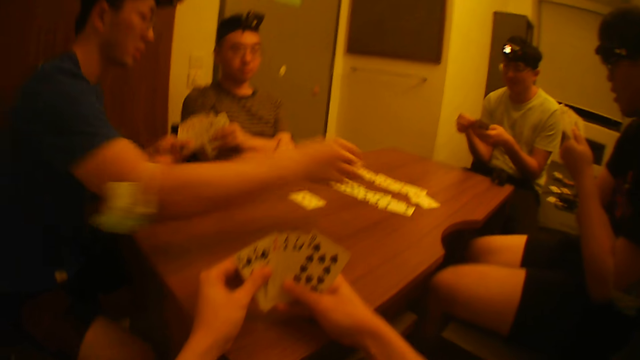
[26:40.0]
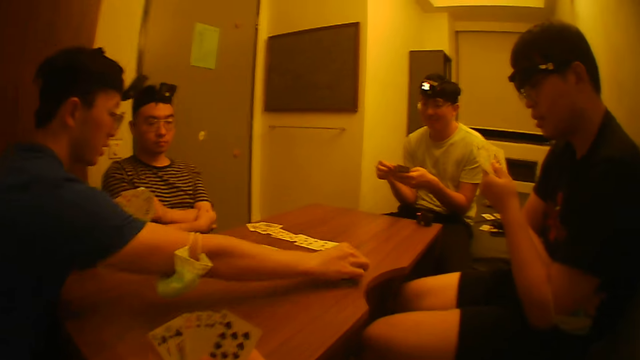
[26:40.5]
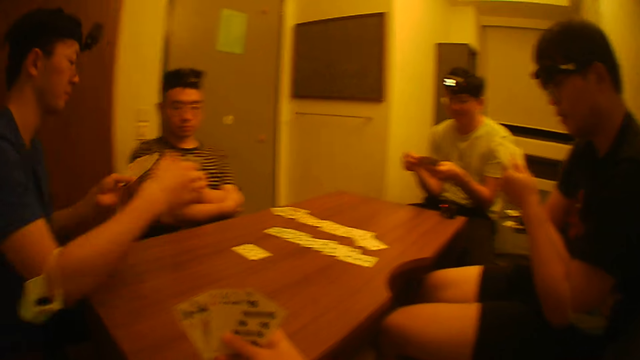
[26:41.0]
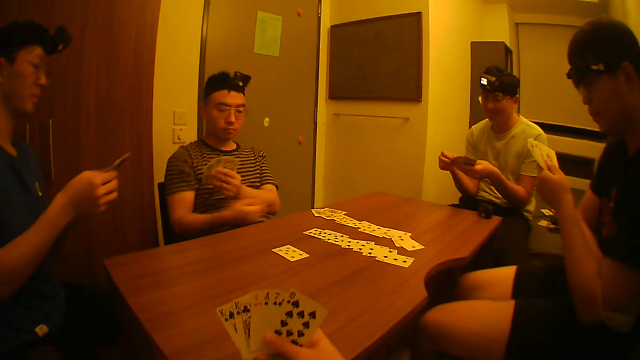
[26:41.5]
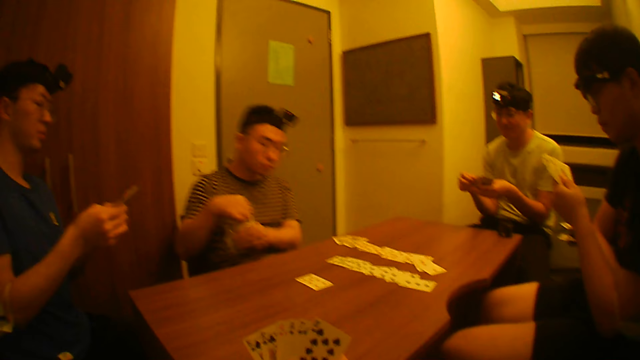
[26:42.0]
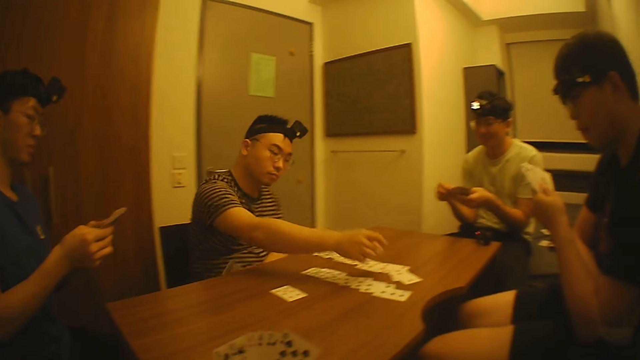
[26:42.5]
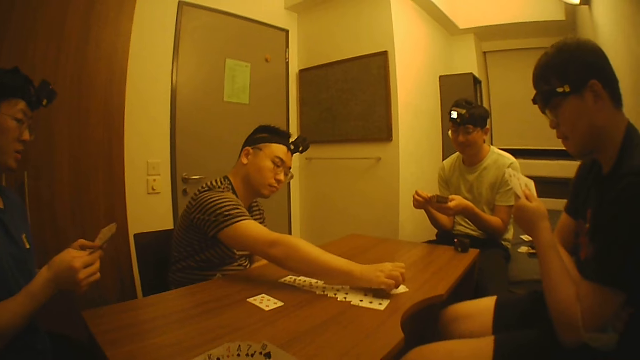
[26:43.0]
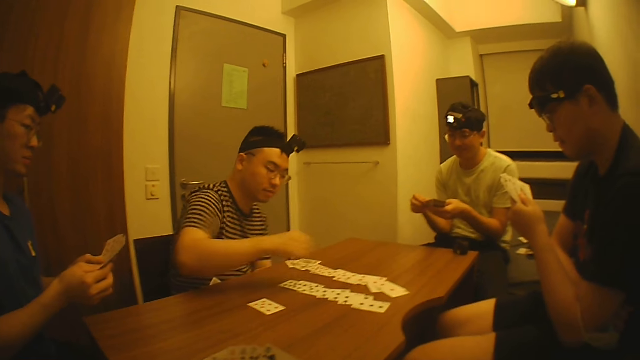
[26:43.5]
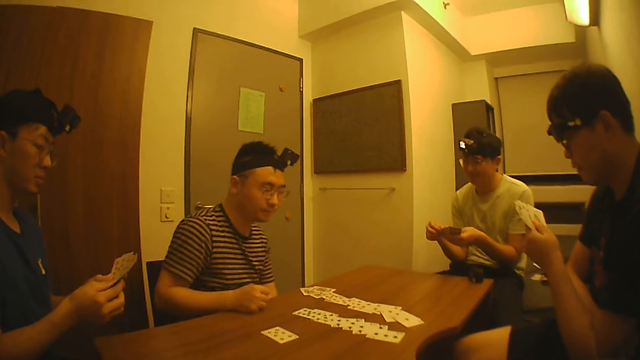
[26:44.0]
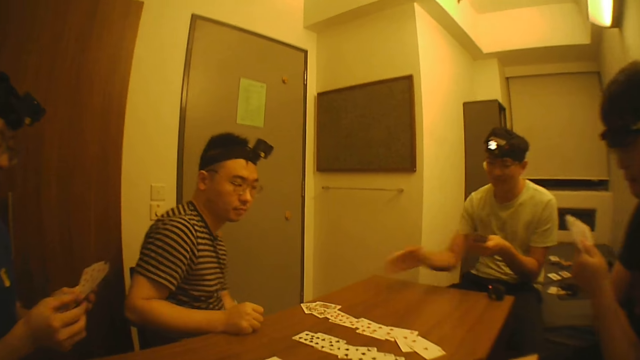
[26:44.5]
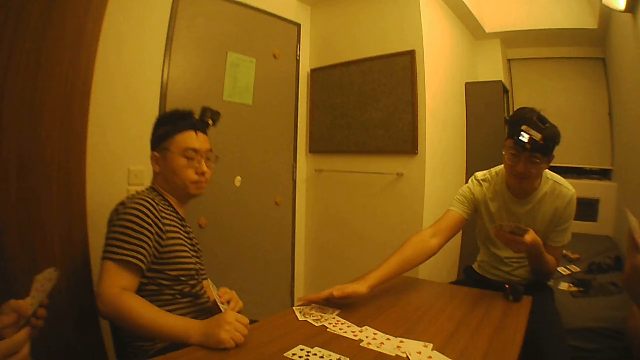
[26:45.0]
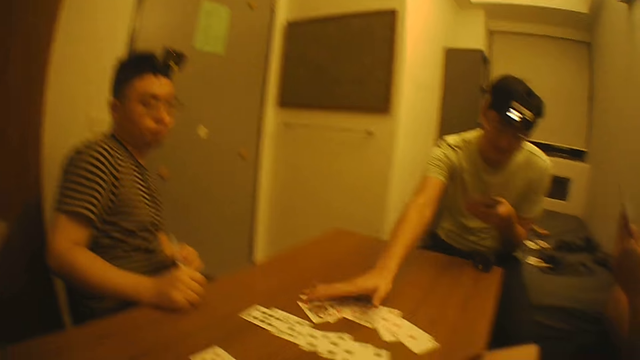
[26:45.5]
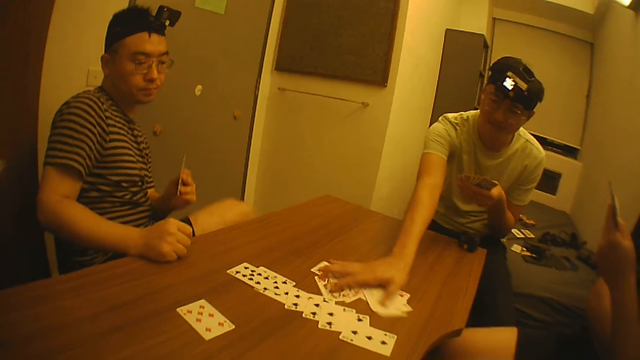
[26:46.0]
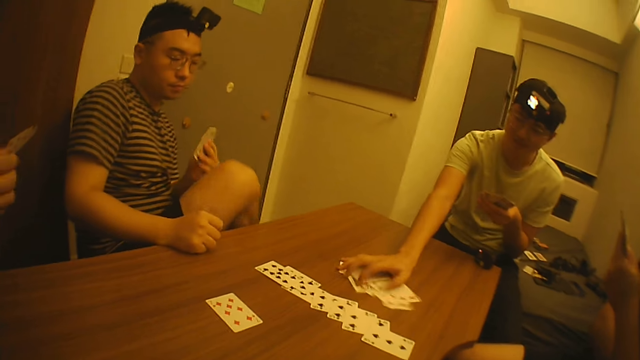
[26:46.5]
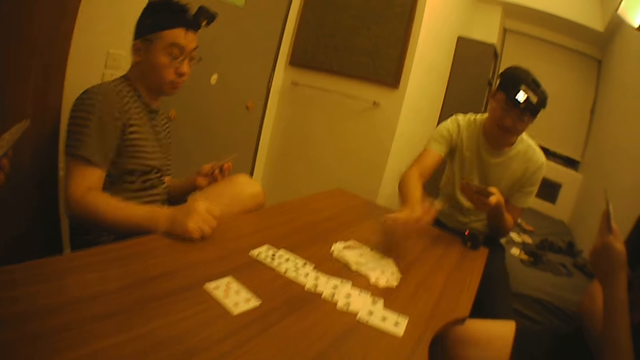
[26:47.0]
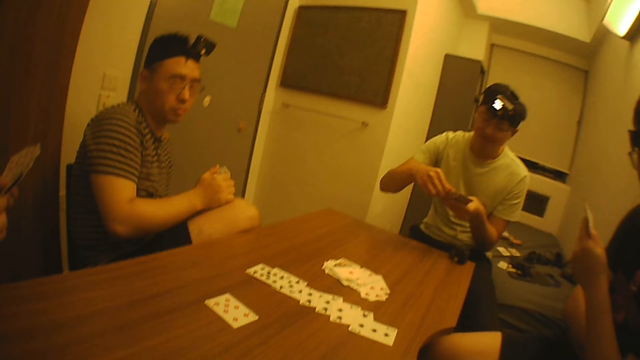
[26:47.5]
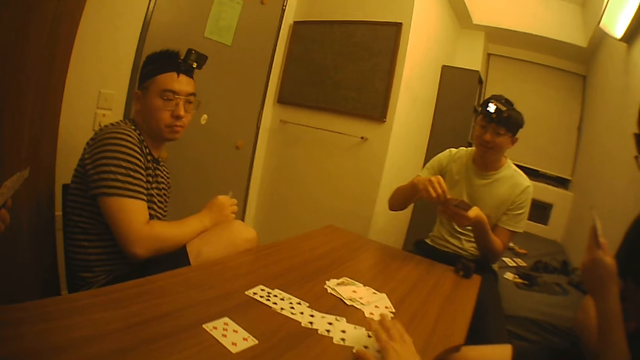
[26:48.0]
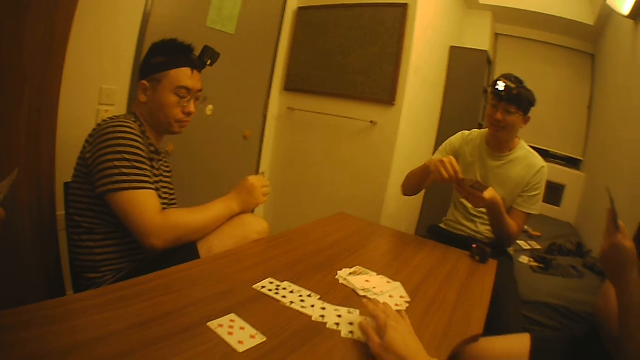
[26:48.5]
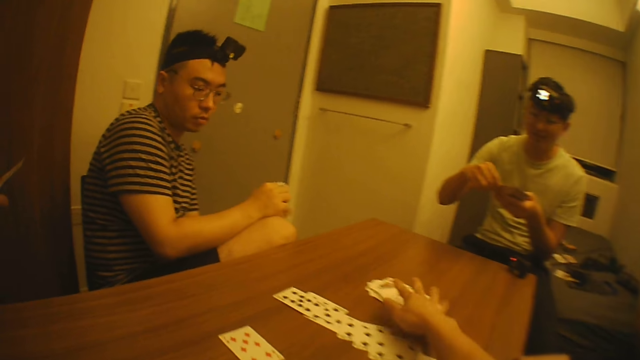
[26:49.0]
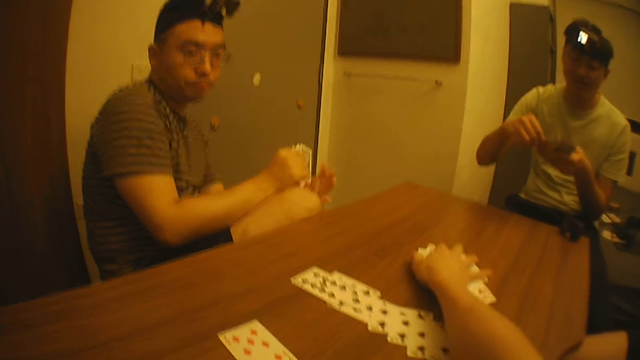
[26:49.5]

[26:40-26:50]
A man places a card on the table with his right hand. The man adjusts the cards in his left hand with his right hand. Another man picks a card from his left hand with his right hand. The second man places the card on the table with his right hand. A third man adjusts some cards on the table slightly with his right hand. The third man adjusts the cards in his left hand with his right hand. The camera wearer adjusts some cards on the table with his right hand.

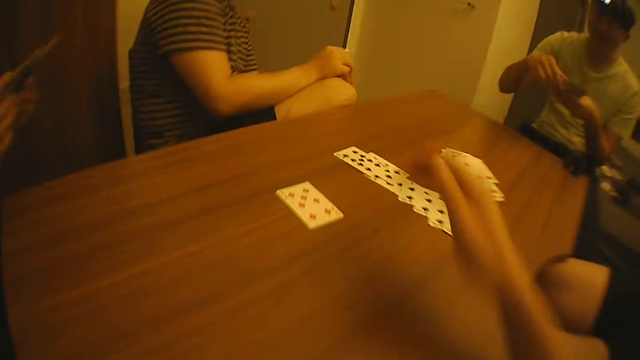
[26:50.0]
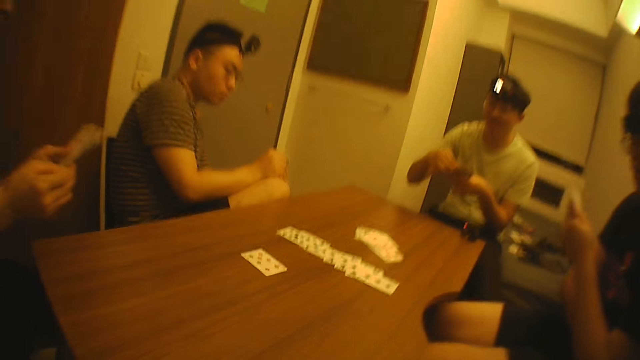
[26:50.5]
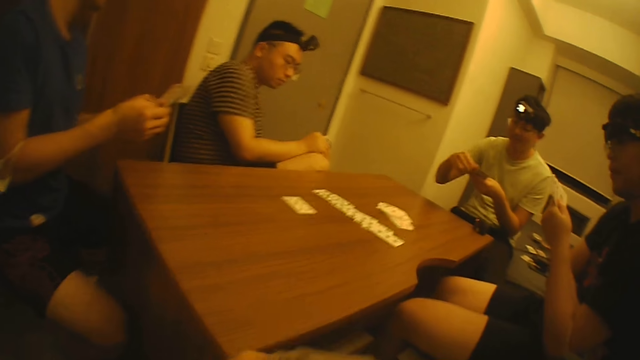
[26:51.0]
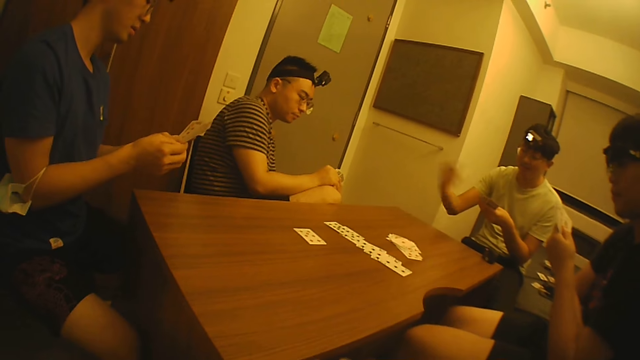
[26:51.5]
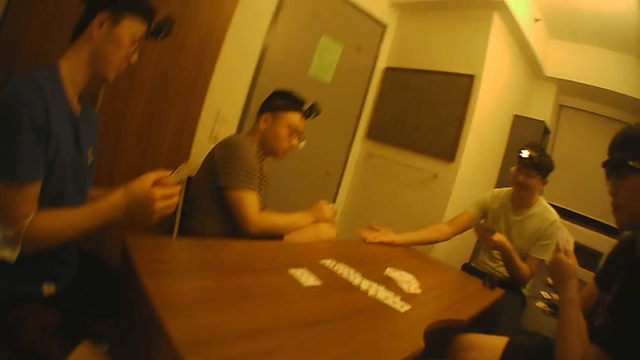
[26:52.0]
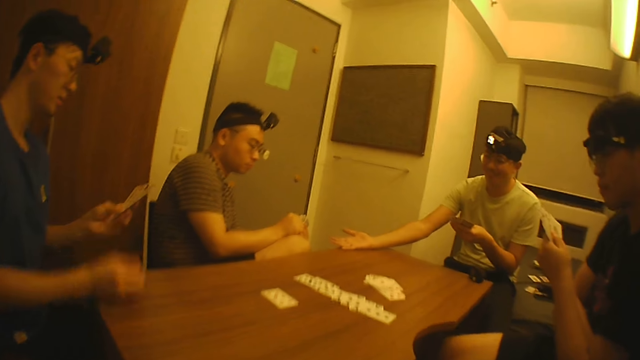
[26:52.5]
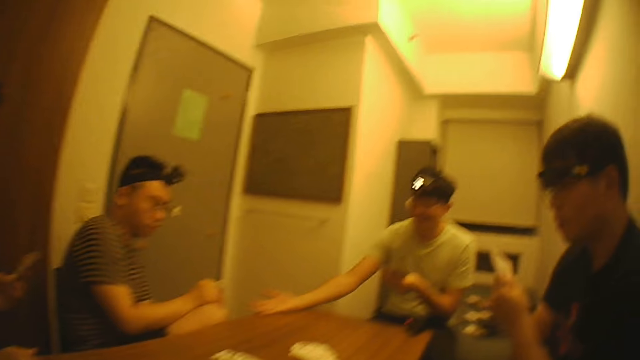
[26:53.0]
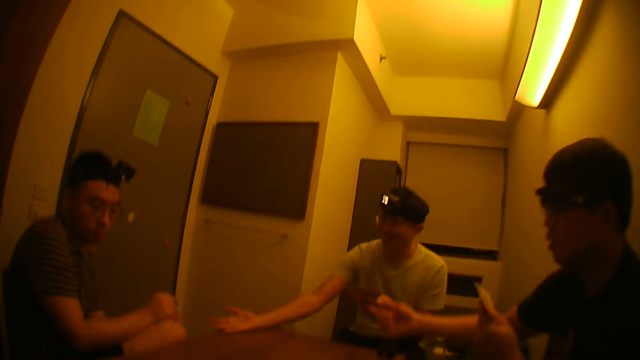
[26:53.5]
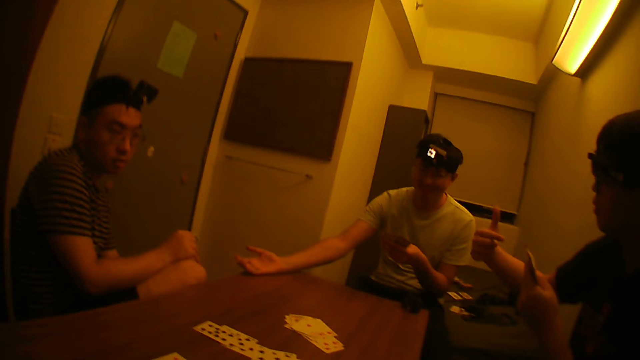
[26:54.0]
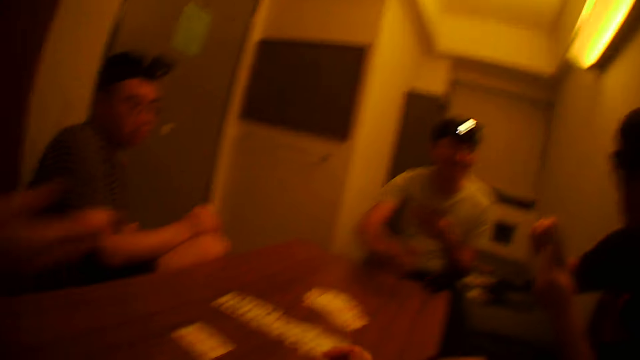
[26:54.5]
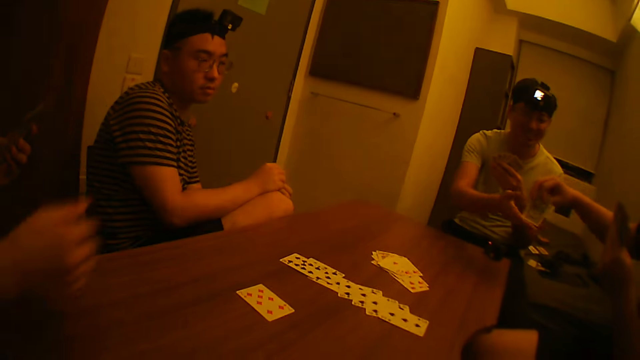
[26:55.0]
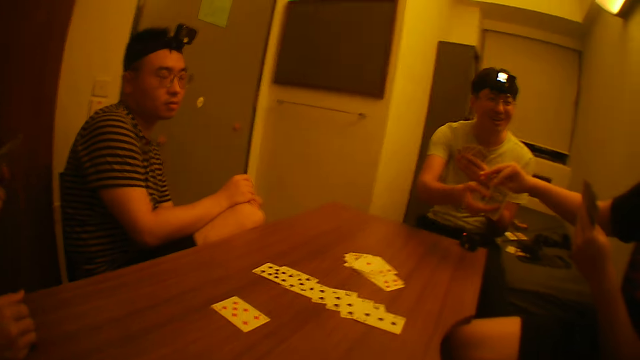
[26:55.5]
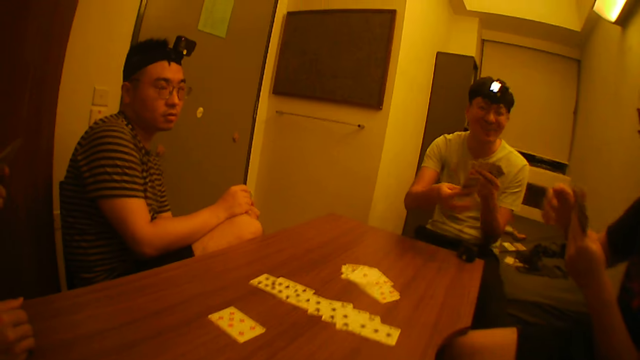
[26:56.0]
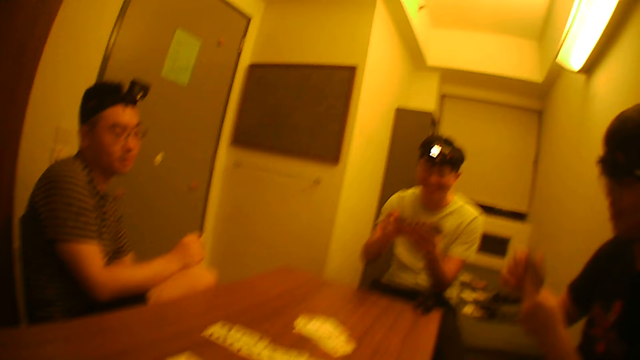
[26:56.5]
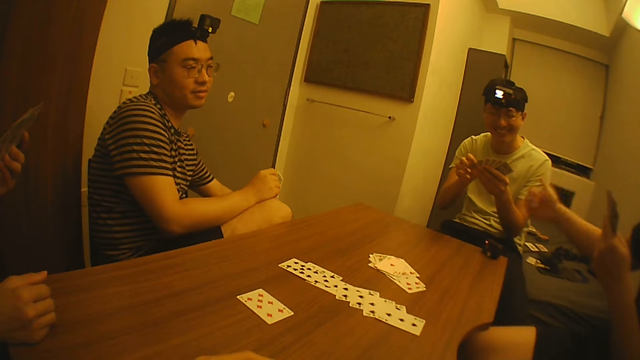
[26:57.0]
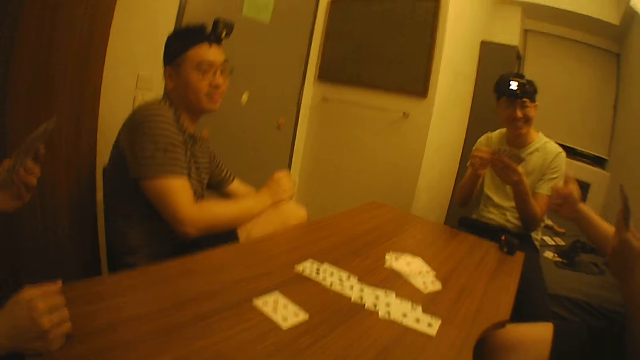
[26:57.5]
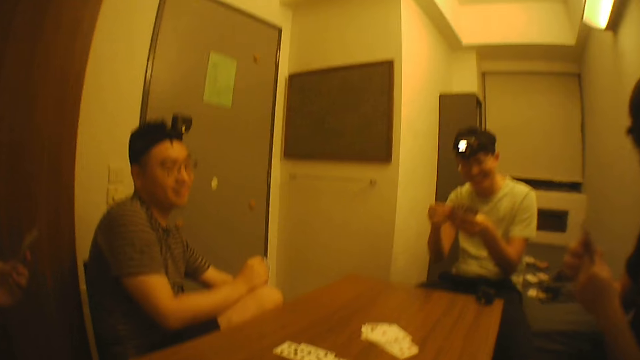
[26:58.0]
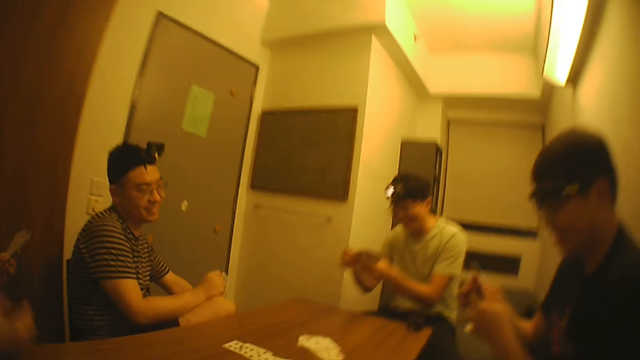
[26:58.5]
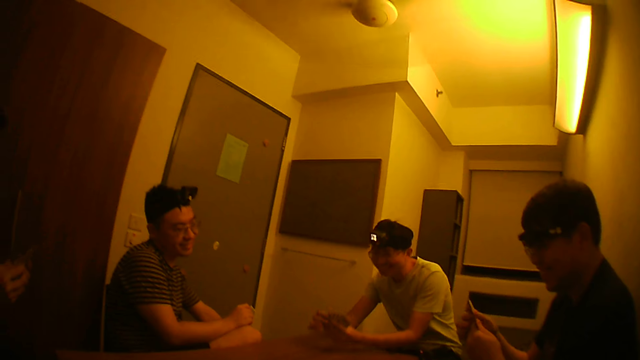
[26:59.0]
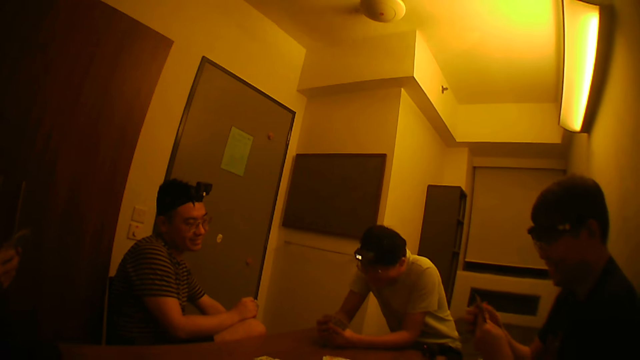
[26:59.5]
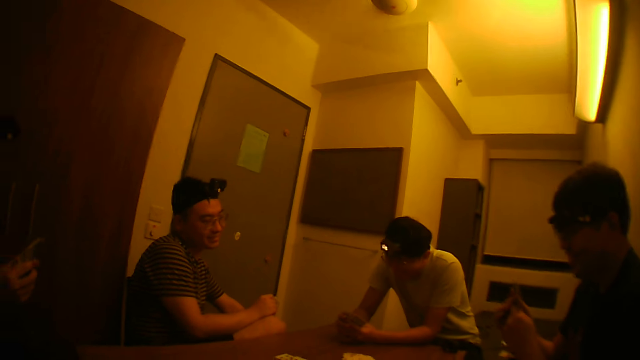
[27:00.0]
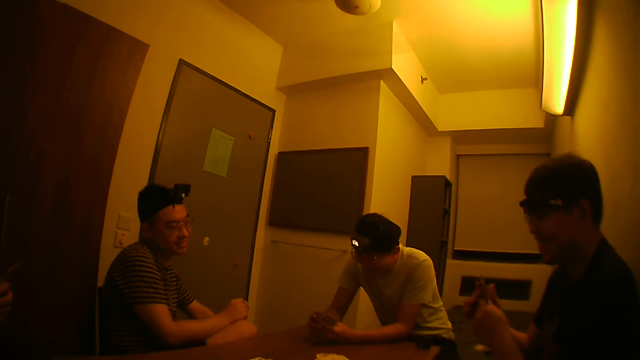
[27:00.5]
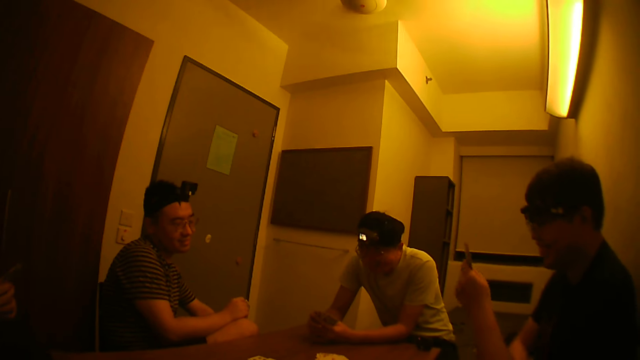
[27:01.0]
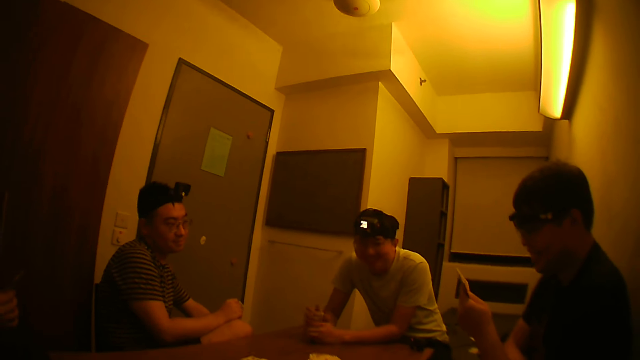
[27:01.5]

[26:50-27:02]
The camera wearer adjusts the cards in his left hand with both hands. A man stretches their right hand towards another man. The camera wearer converses with the men. A third man talks to the first man. A fourth man stretches their right hand towards the third man. The first man takes a card from the third man with his right hand. The first man passes the card from his right hand to his left hand. The third man gives a thumbs up. The third man adjusts the cards in his left hand with his right hand. Another man holds the cards in his left hand with both hands. The first man adjusts the cards in his left hand with both hands.
